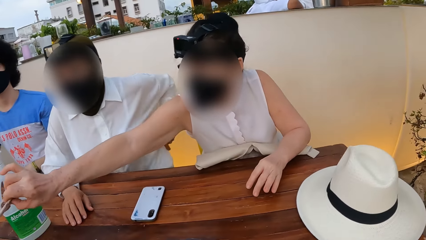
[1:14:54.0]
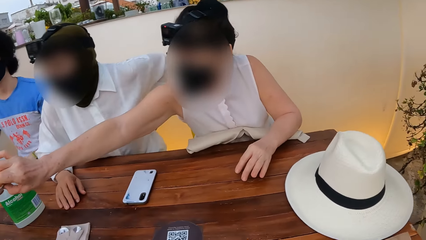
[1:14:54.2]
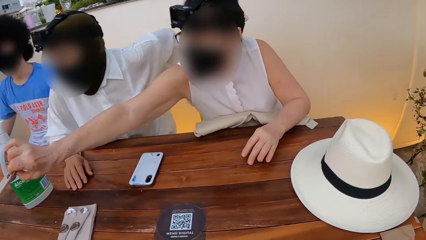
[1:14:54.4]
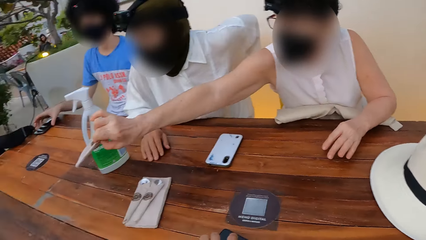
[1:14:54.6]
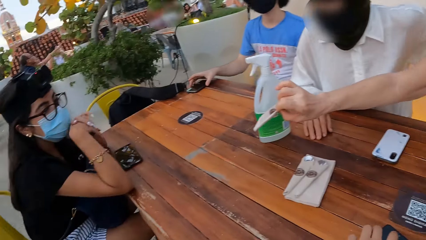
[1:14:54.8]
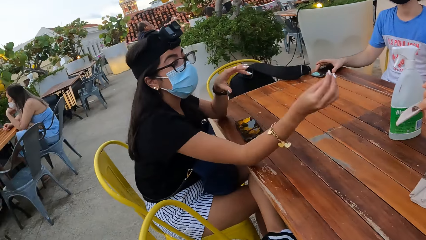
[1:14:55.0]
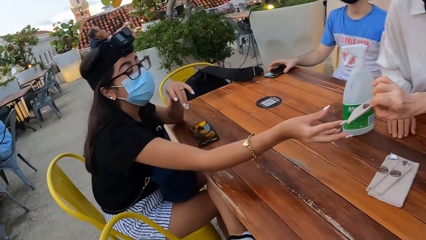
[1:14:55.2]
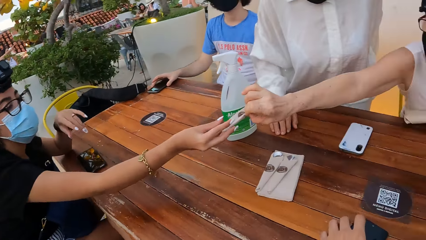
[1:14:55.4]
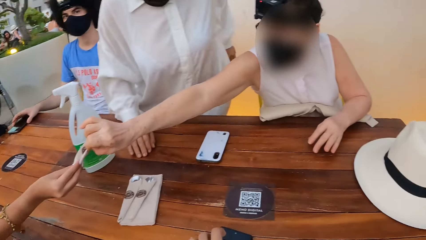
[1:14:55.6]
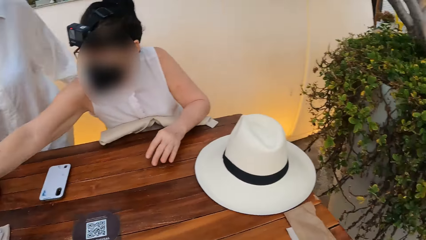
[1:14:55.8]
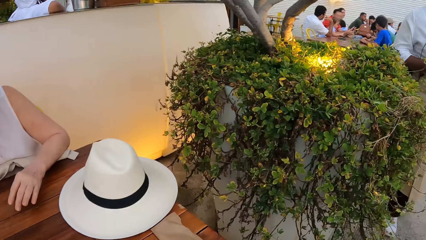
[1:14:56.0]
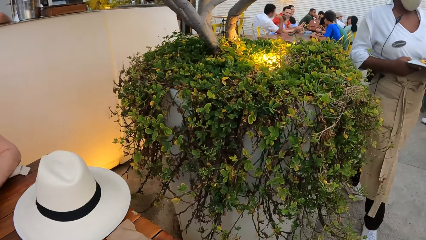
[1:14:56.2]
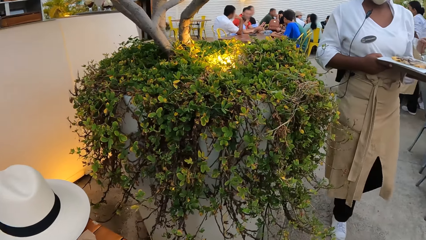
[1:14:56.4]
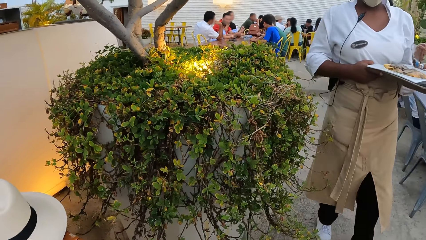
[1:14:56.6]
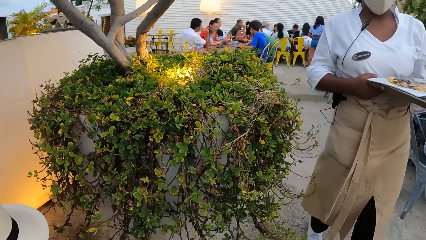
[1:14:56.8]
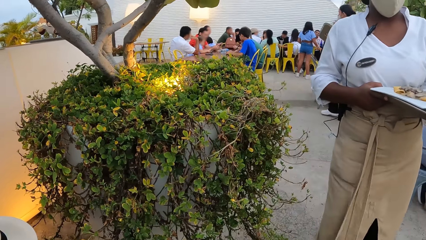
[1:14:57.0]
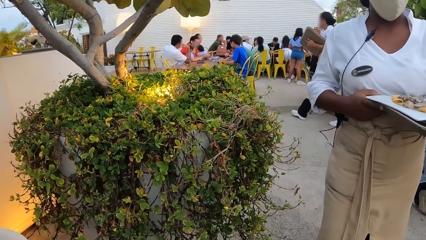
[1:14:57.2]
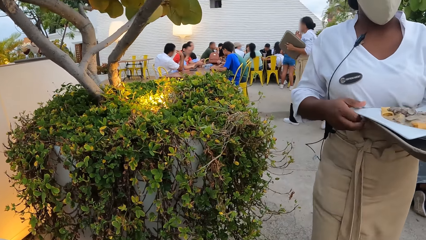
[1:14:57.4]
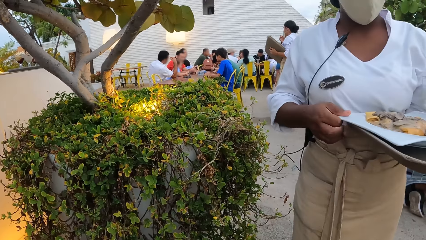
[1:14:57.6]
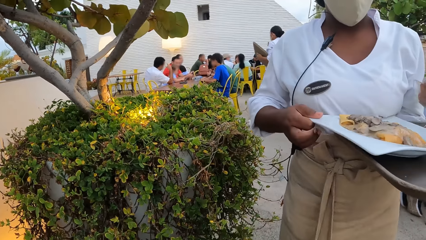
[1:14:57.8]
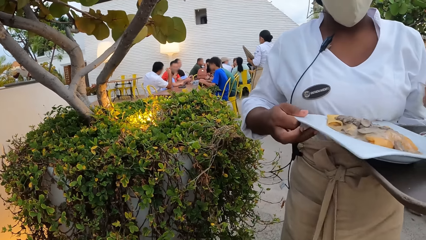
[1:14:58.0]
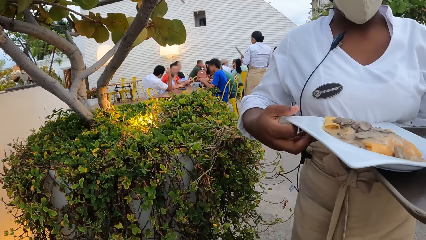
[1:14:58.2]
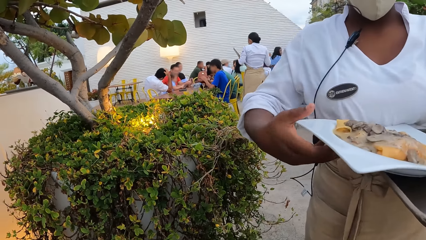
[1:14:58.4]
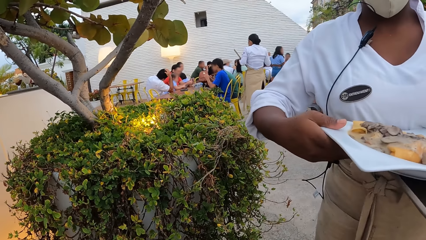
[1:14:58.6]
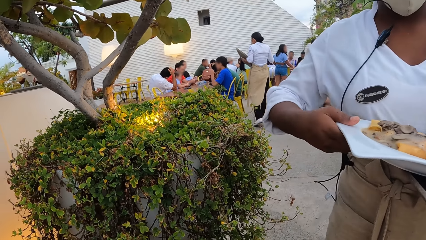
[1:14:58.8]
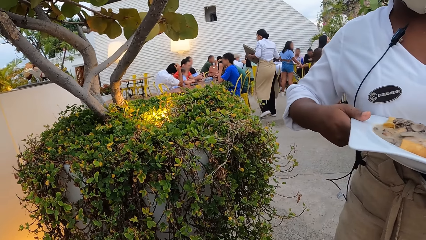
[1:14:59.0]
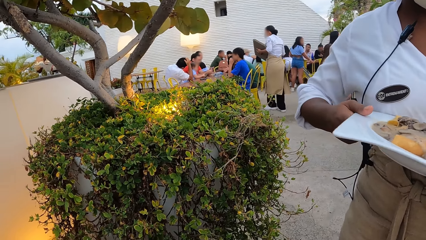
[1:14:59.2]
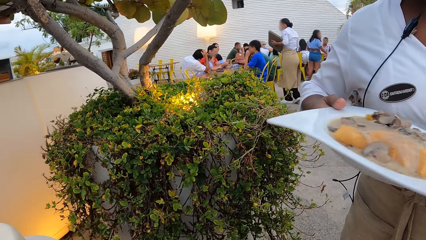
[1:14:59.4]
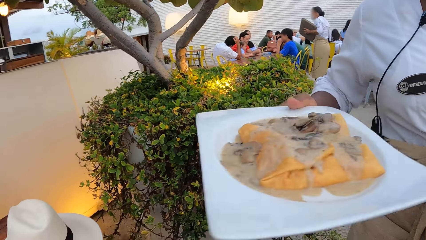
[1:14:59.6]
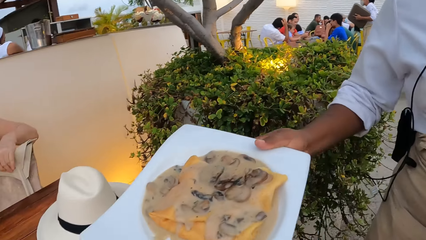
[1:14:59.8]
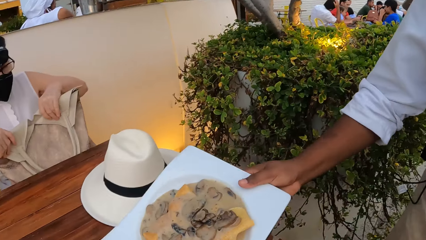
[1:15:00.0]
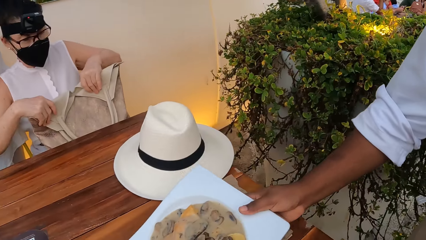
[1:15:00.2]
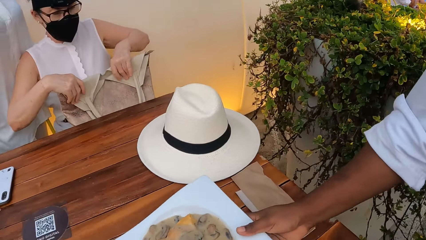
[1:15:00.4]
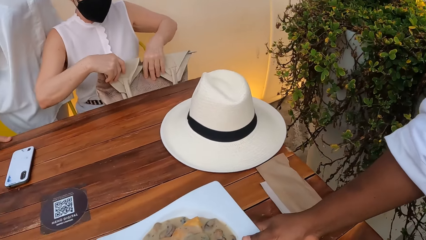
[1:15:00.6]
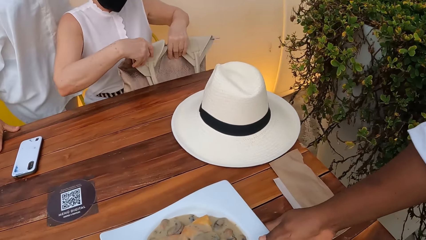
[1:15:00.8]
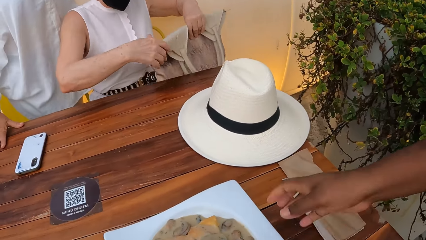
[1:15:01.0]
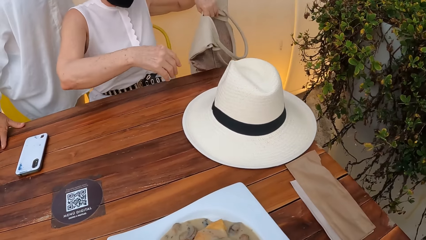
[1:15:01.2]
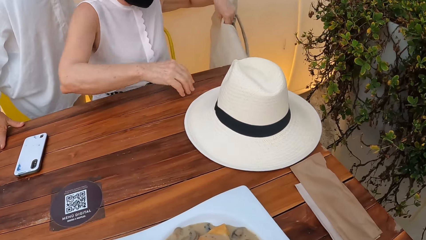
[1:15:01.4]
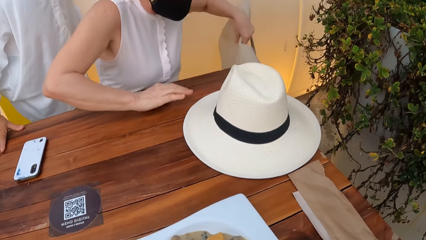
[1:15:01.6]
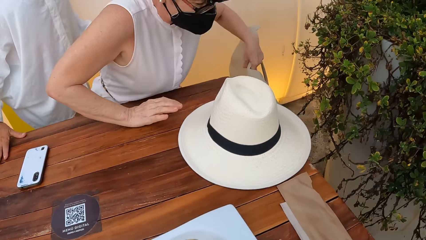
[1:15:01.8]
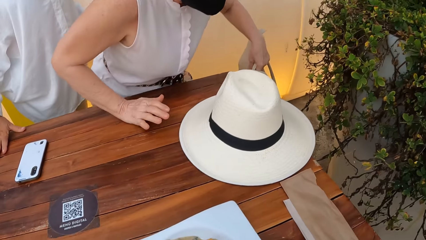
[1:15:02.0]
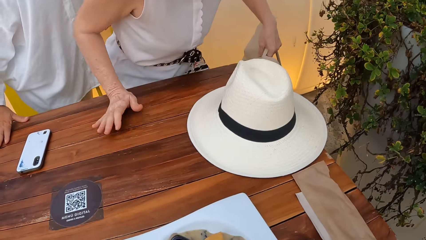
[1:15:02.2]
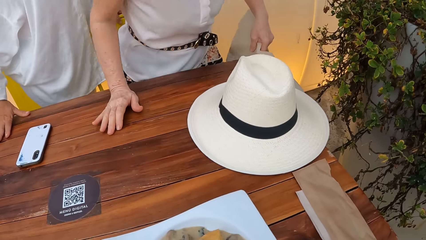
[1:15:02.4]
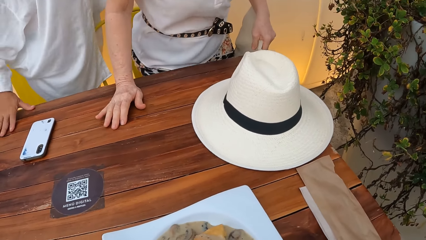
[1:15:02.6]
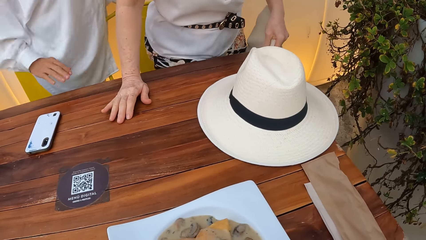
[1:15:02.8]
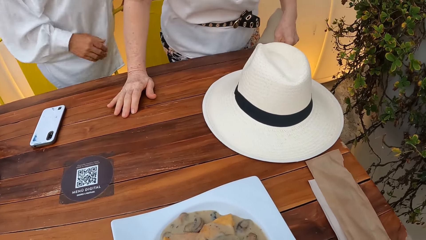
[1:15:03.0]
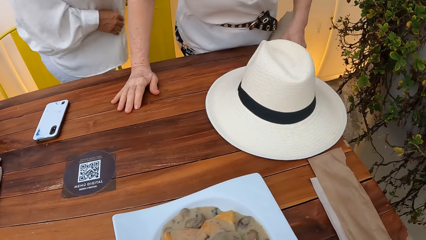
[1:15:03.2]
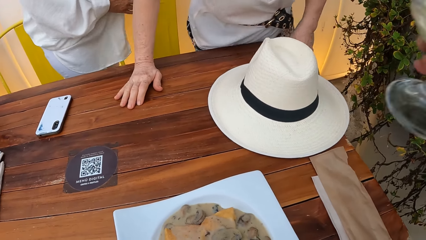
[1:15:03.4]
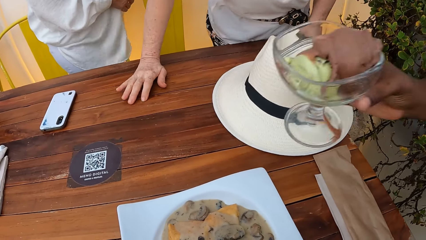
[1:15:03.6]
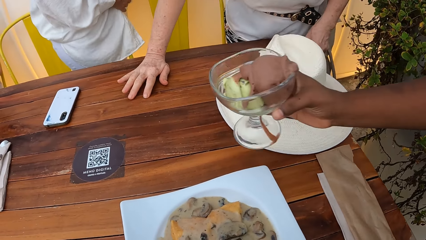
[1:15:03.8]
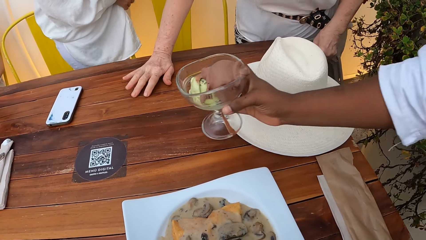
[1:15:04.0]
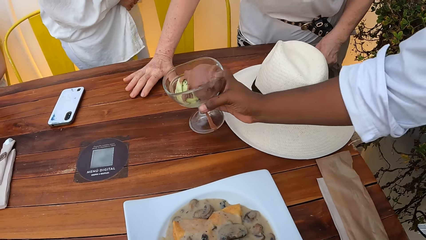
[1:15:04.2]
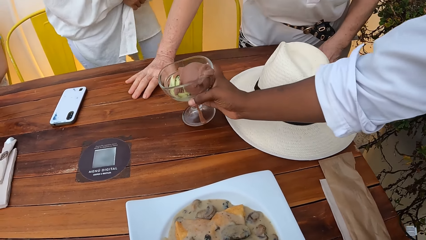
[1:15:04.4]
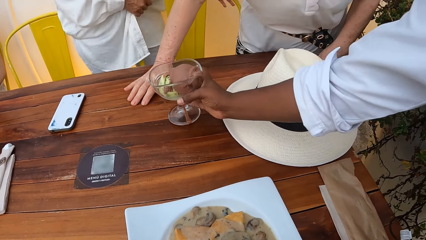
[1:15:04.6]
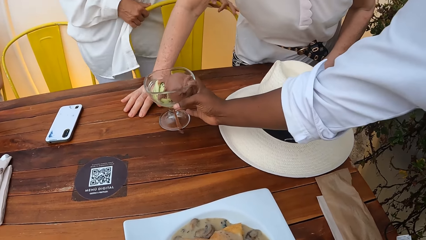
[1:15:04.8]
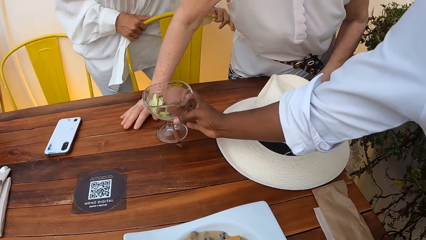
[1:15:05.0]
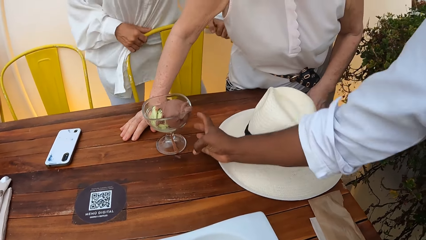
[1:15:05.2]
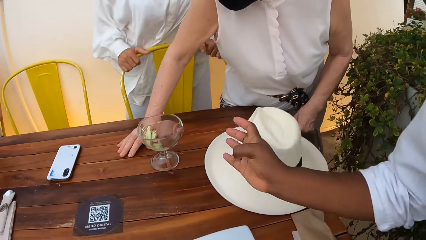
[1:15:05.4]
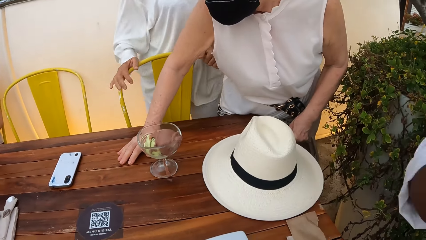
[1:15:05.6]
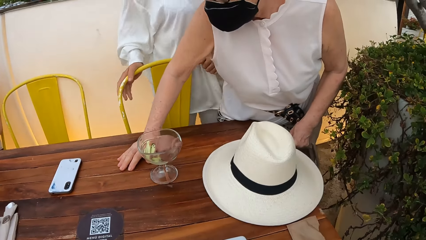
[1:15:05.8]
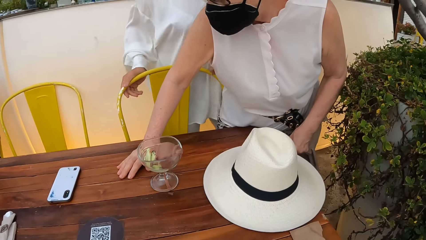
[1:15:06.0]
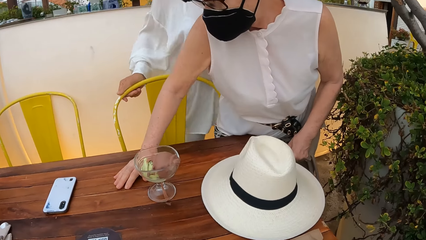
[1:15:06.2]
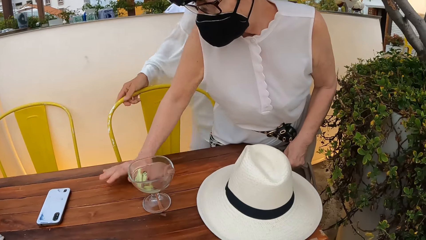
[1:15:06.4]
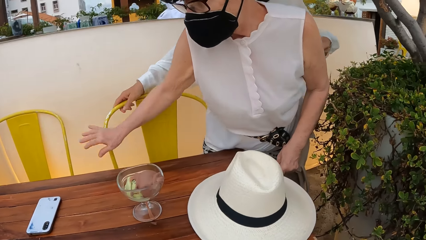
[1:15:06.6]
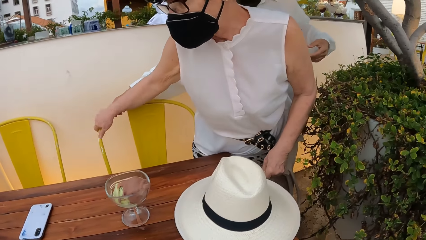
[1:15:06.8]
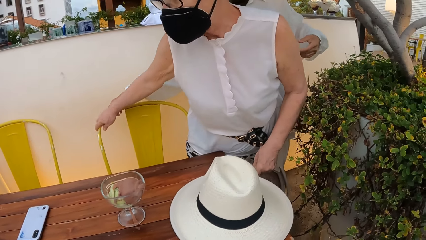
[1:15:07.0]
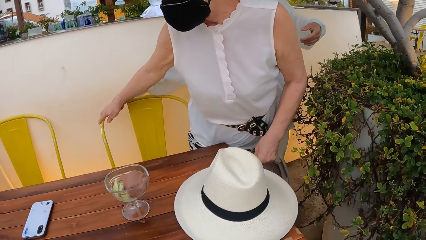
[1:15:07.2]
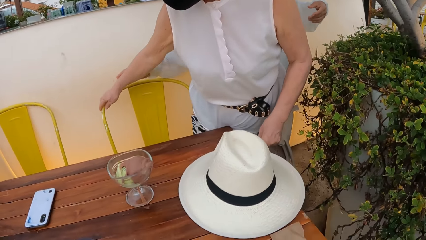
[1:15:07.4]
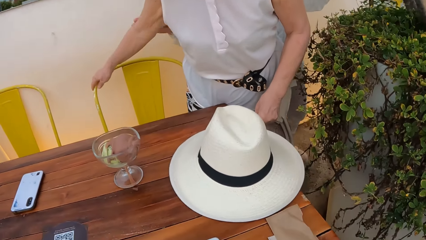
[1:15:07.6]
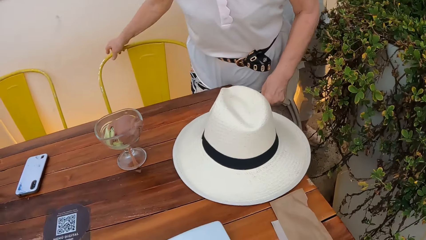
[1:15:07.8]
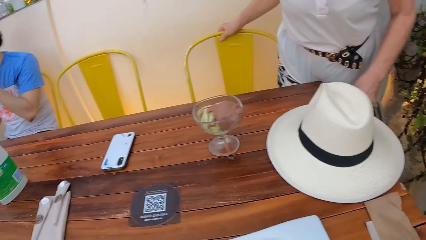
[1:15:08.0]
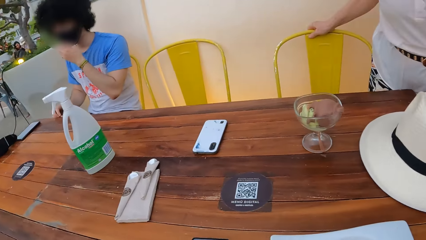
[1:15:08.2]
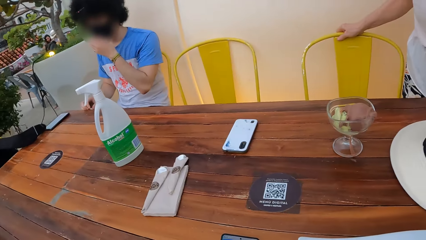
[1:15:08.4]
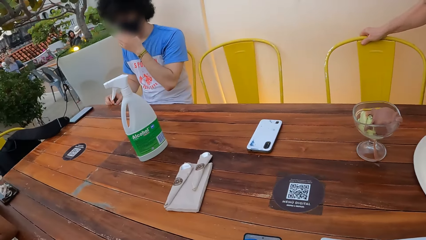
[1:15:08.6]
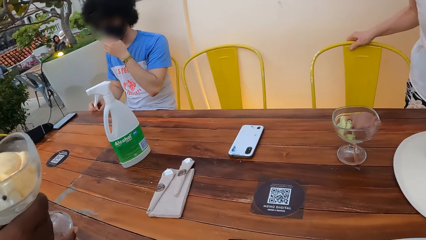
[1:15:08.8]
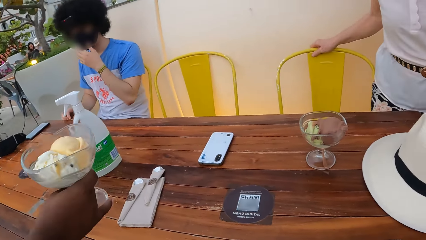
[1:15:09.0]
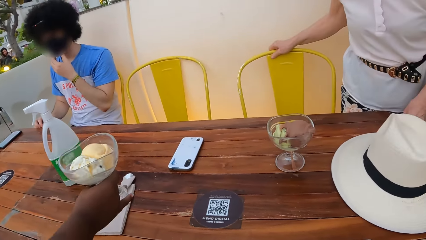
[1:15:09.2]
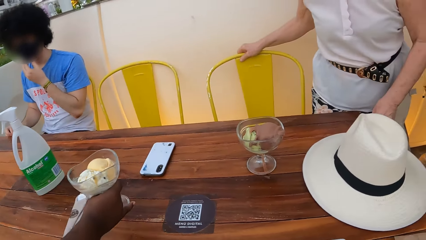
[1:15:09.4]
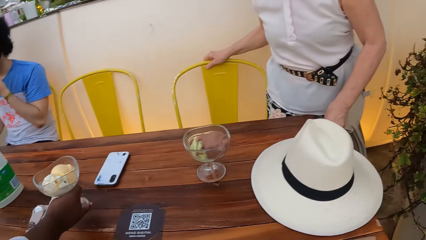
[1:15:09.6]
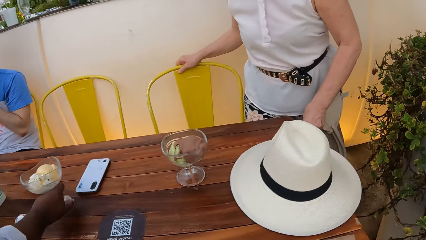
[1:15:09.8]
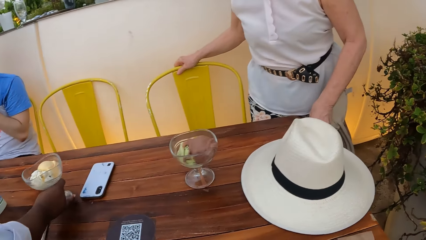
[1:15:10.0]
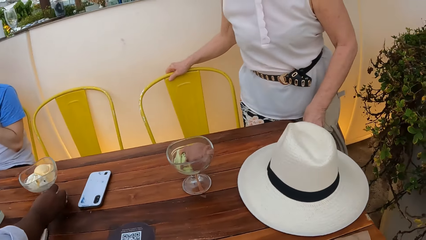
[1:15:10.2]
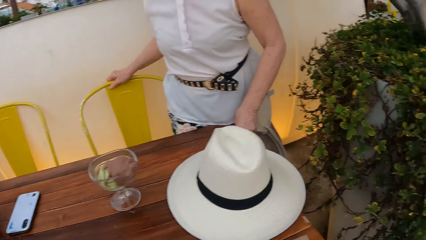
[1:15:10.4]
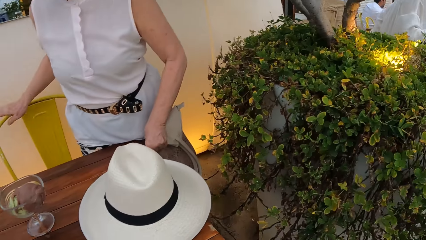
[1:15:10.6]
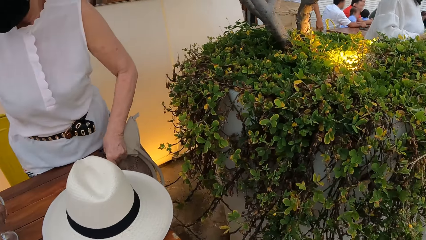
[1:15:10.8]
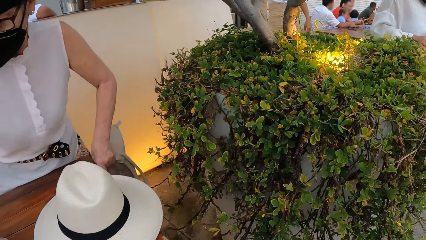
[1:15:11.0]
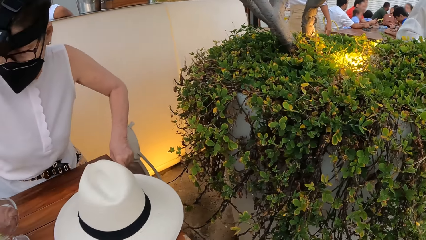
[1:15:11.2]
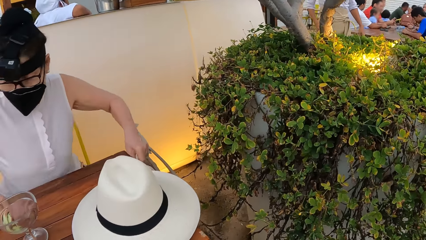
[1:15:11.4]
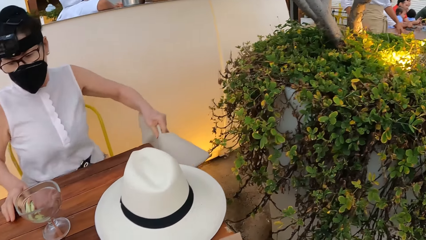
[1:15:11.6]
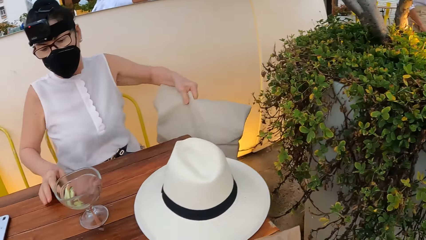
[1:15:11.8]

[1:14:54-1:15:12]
A woman picks up a serviette from the table. A person wakes from a seat. The woman passes the serviette to another woman. A waiter walks towards the camera wearer. The waiter walks around. The waiter places a plate of food on a table. The first woman wakes from a seat to let the person pass by. She picks up the bag. The waiter places a glass of ice cream on the table. Another woman walks around. The first woman holds the seat. She moves the seat. She sits back across a dining table.
